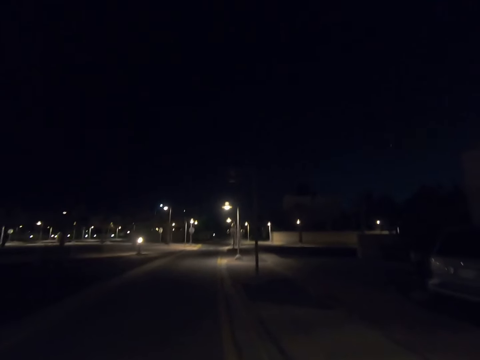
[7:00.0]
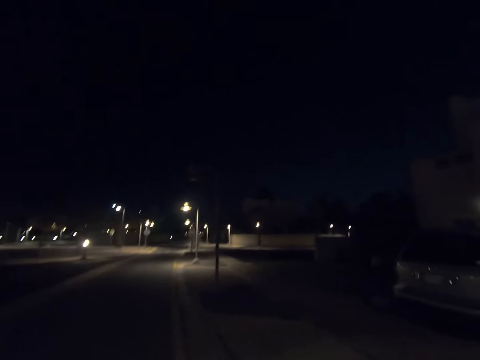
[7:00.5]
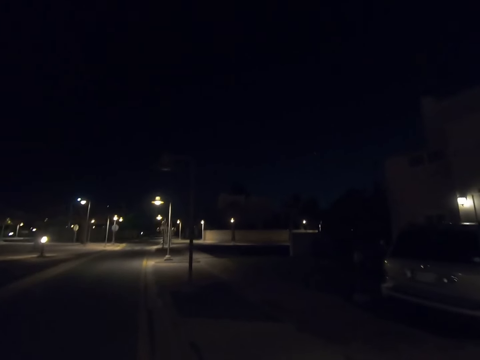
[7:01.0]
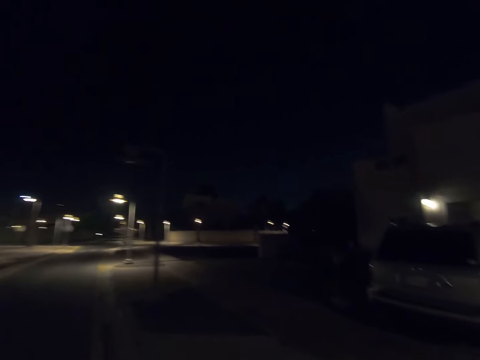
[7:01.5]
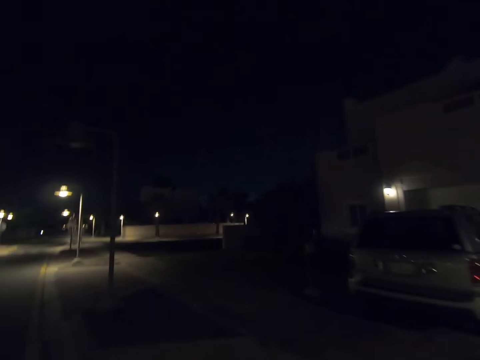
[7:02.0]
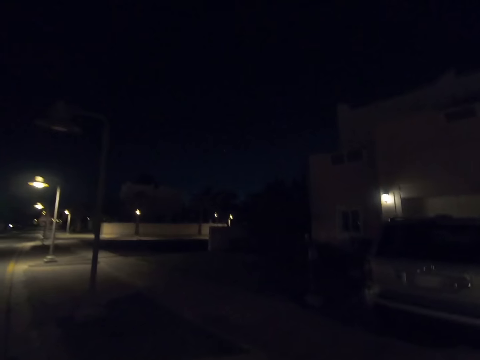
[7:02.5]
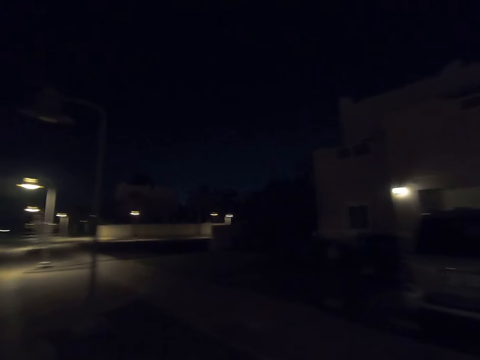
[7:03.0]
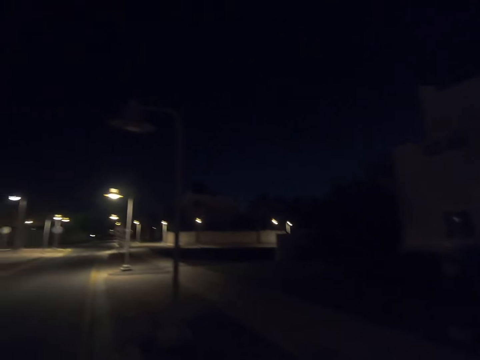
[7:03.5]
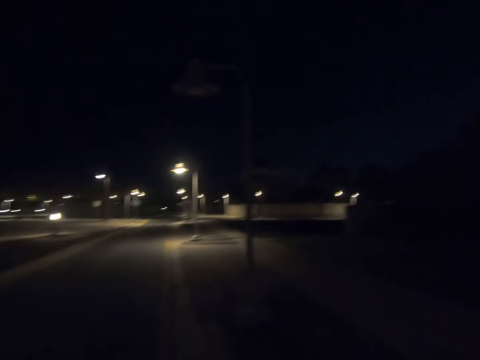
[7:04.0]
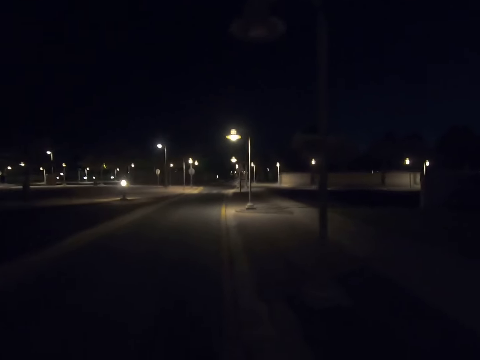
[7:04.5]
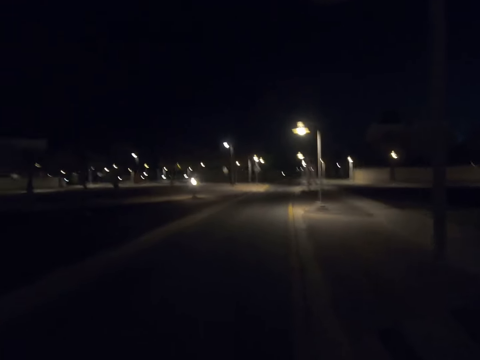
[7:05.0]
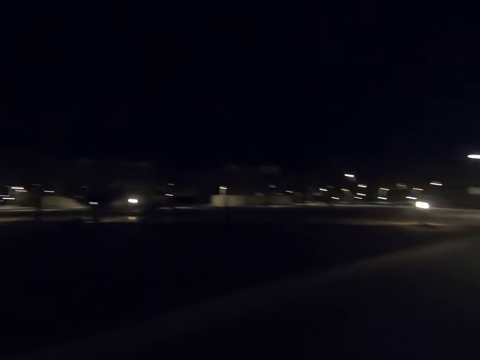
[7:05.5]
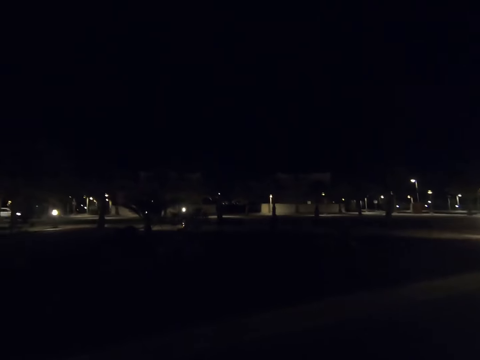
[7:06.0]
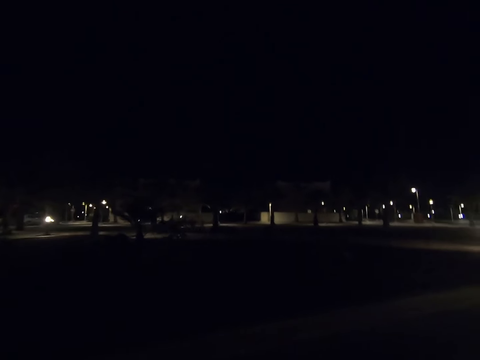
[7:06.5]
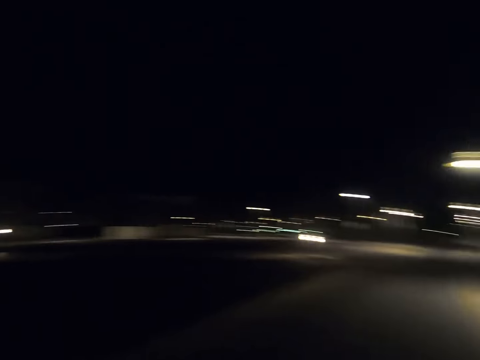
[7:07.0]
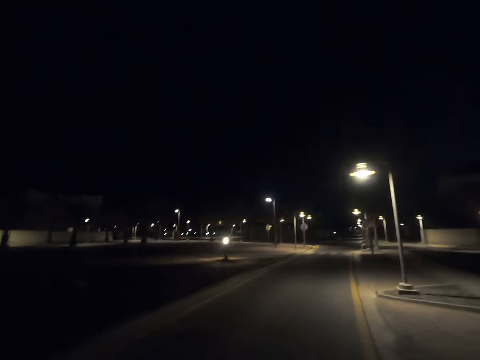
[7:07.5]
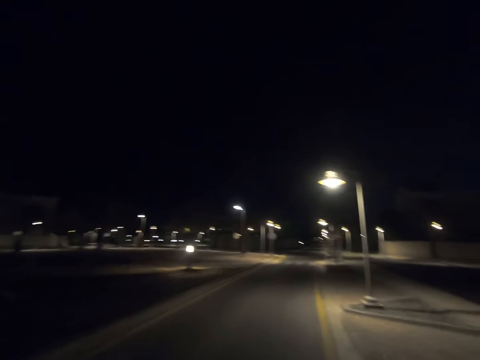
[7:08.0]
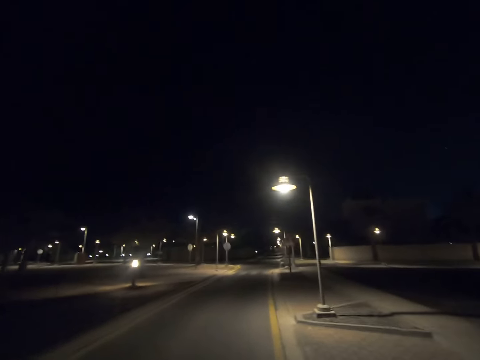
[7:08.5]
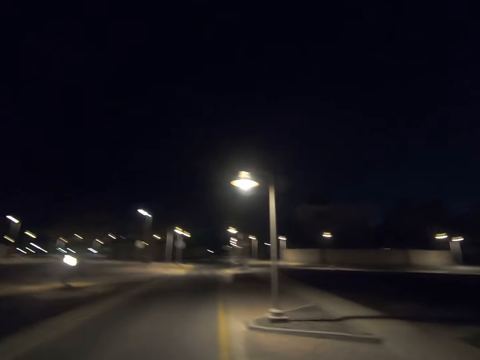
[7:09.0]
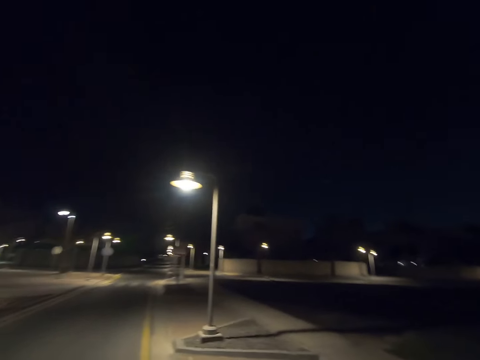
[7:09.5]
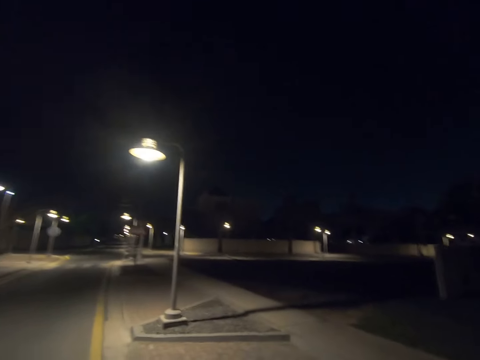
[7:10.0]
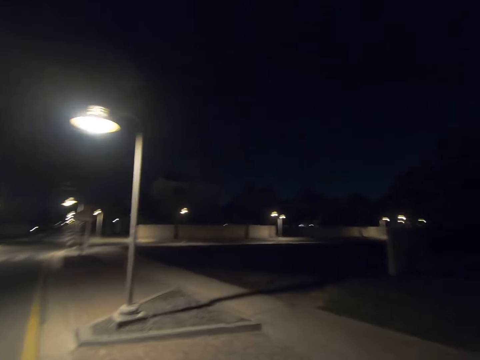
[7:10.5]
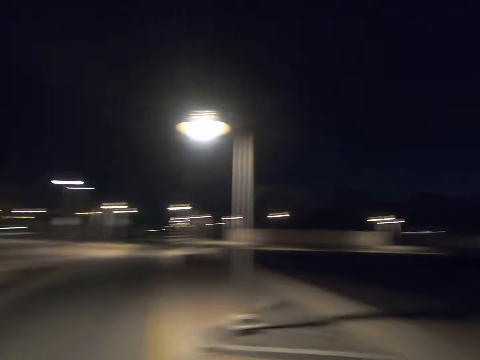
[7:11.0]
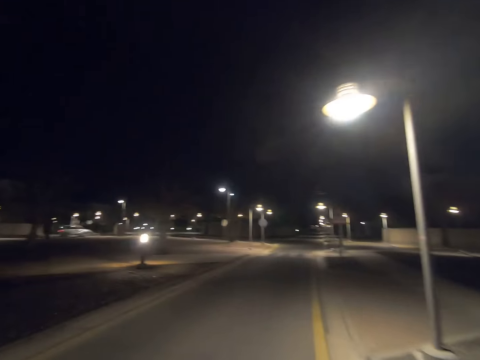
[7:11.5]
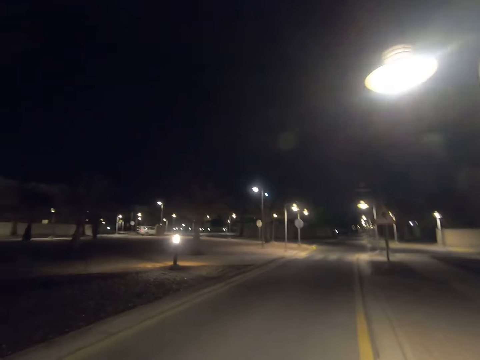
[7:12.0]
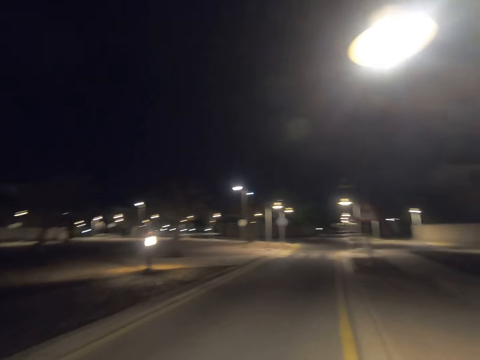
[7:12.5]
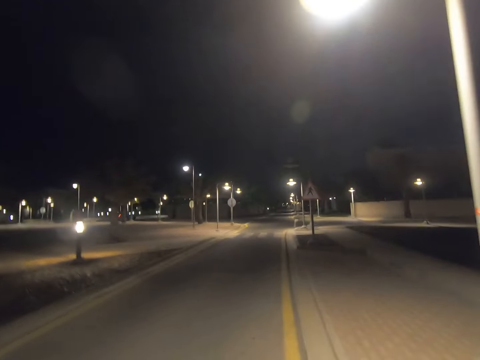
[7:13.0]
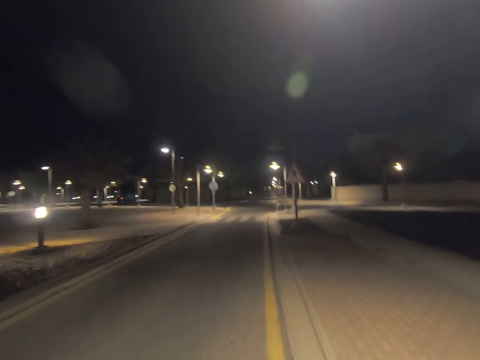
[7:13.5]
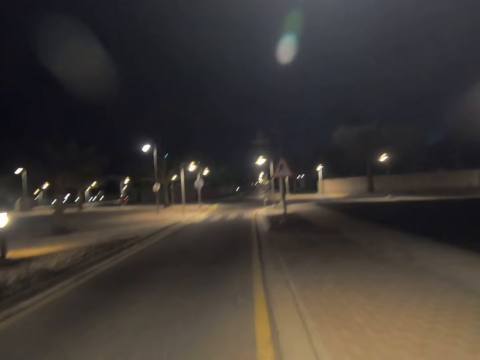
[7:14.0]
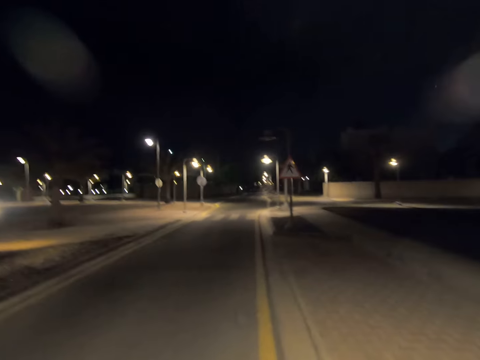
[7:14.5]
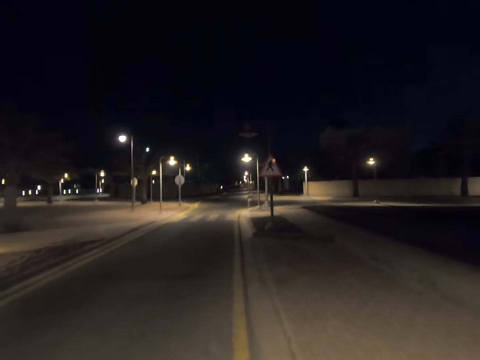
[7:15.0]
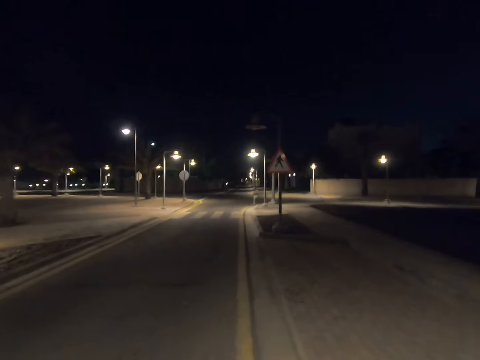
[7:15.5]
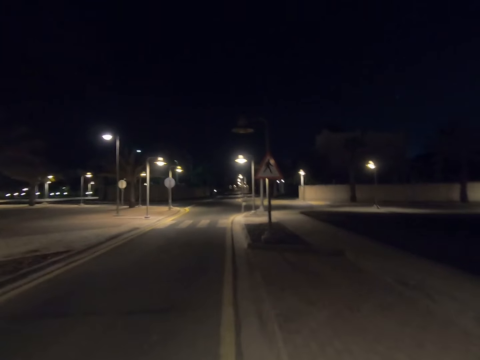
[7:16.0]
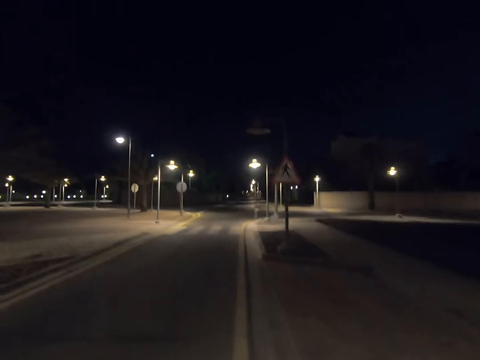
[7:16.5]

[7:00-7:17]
The camera wearer looks to his right. He looks to his left. He looks to his right. He returns his gaze. He walks past a street light pole.

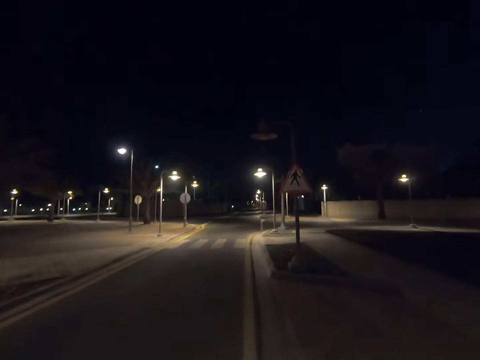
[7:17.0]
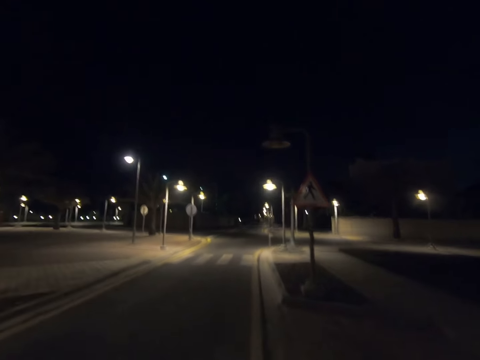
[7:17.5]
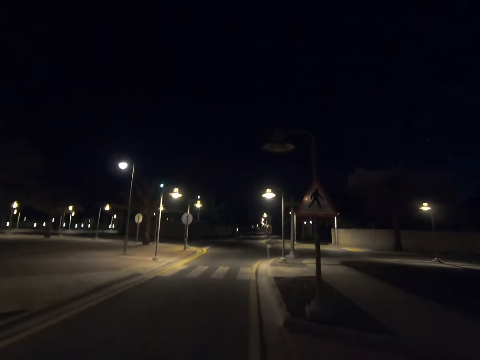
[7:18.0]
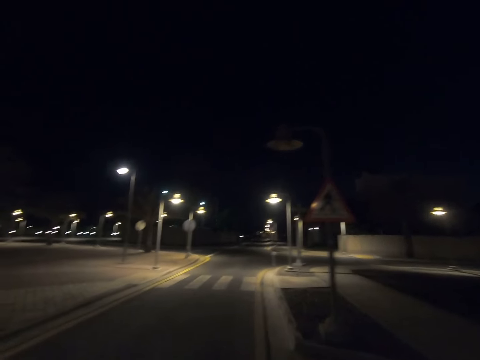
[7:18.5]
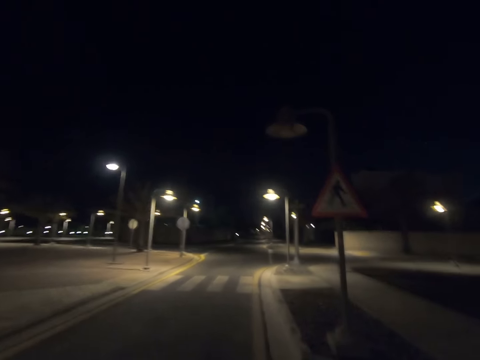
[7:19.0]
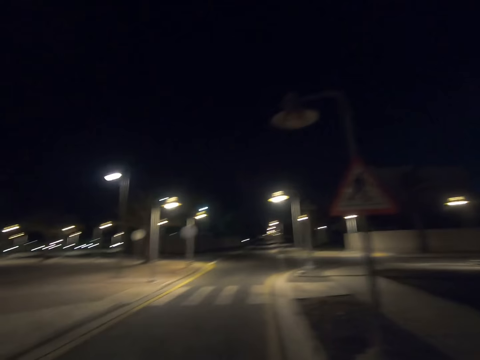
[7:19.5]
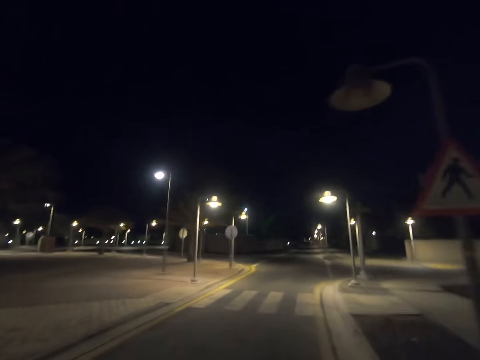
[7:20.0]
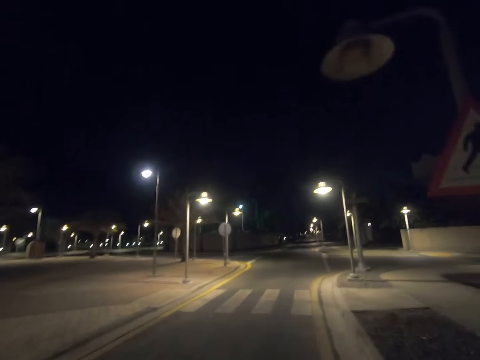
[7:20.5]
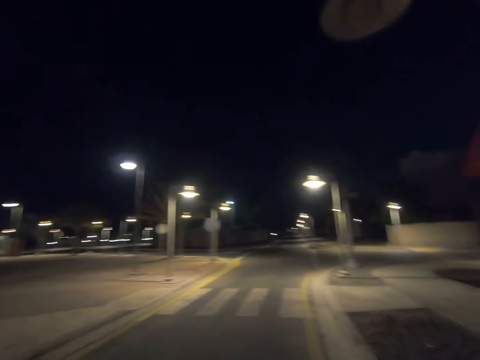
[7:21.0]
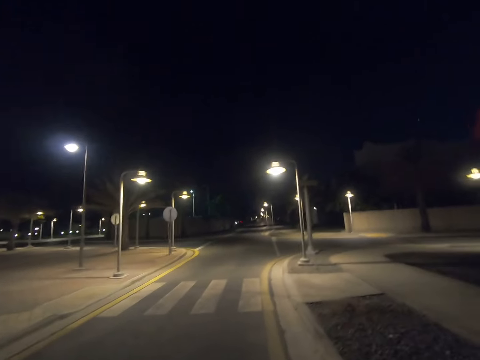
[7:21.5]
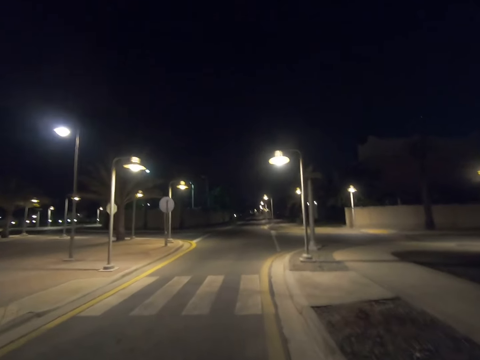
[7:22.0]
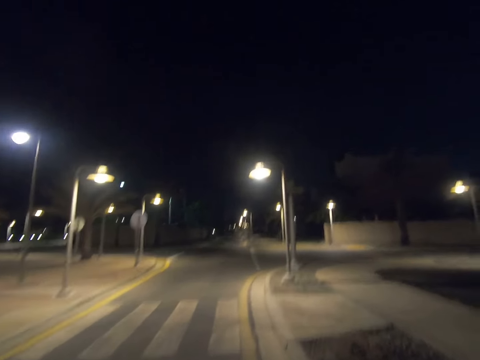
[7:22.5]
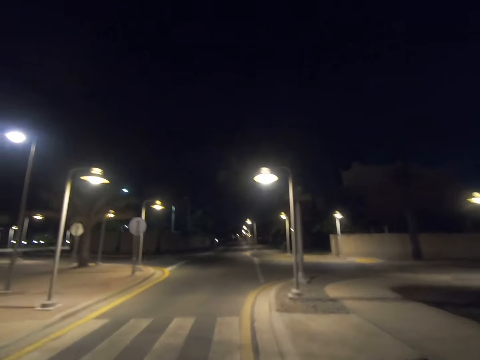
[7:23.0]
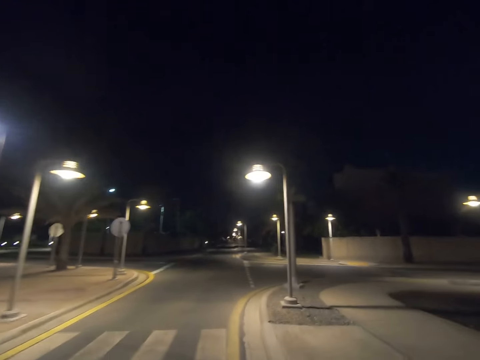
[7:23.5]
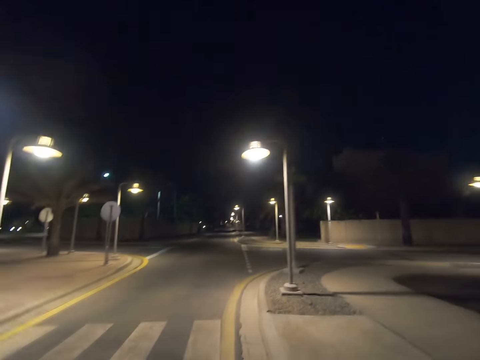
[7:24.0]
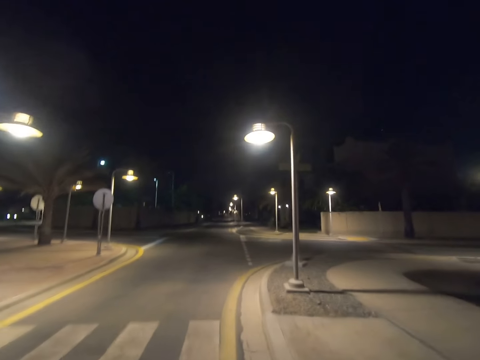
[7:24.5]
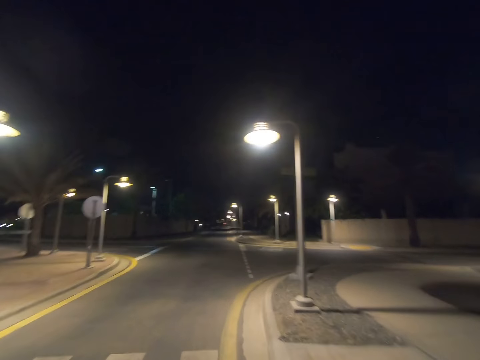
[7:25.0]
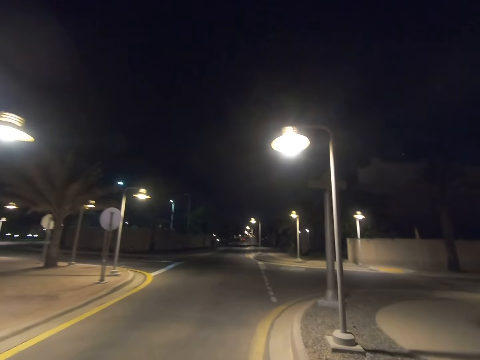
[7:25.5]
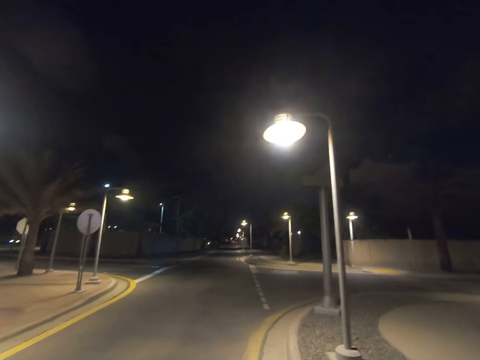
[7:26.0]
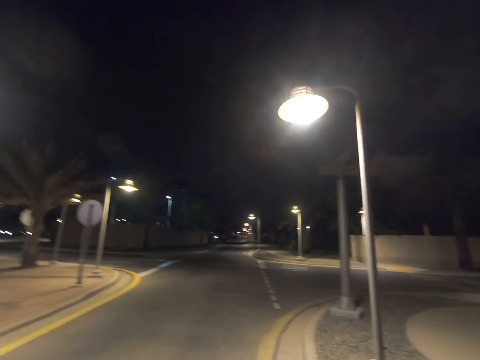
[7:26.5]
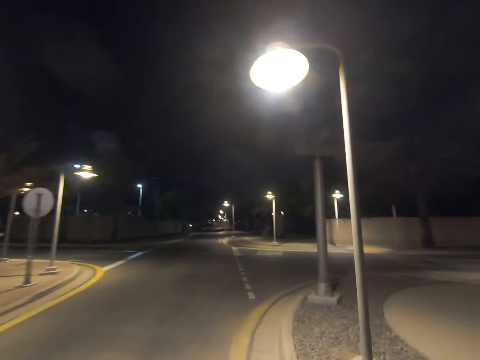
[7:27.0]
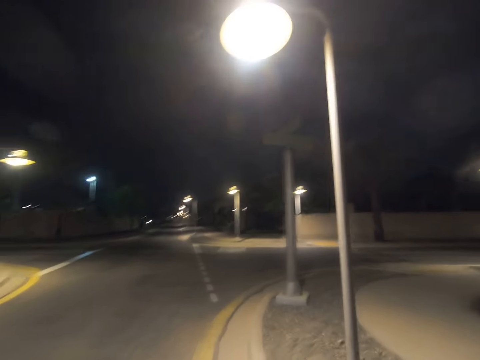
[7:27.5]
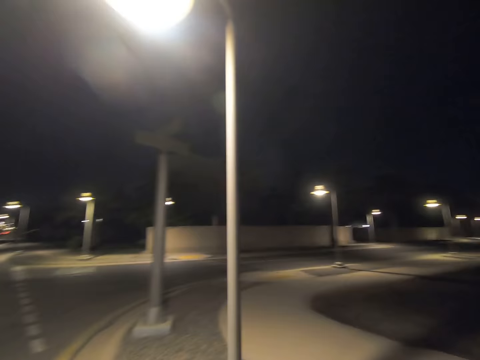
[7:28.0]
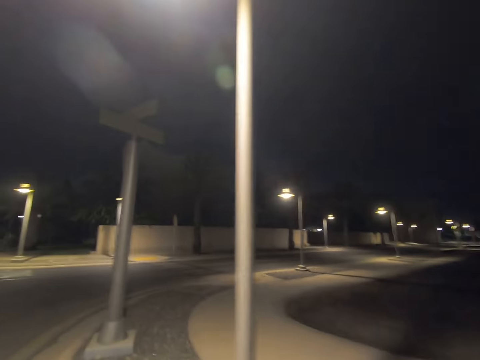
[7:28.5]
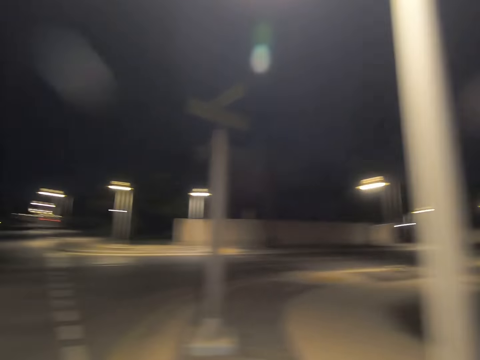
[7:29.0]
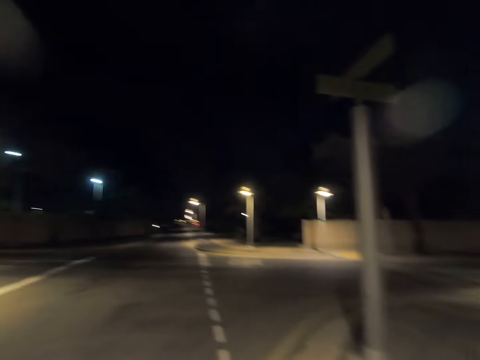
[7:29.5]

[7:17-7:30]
The camera wearer walks past a sign board. He looks to his right. He walks past a street light pole. He looks to his left.
